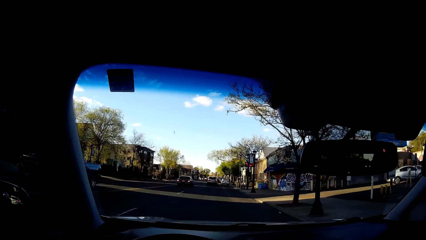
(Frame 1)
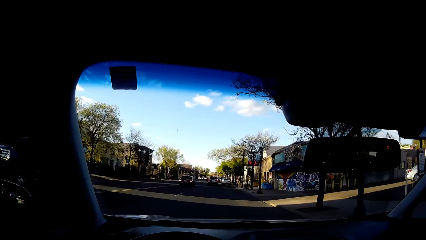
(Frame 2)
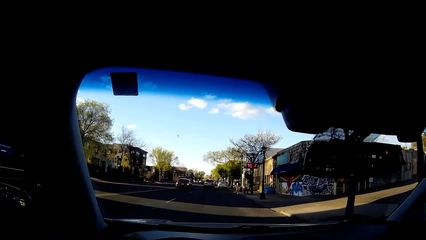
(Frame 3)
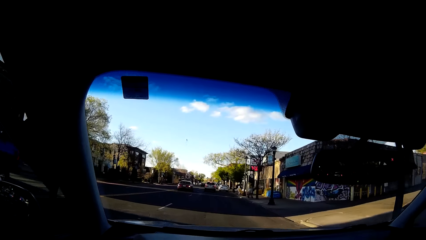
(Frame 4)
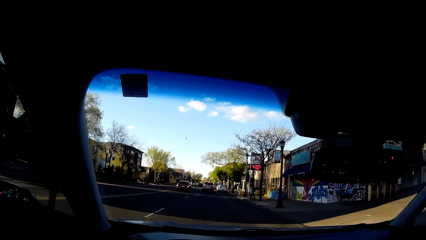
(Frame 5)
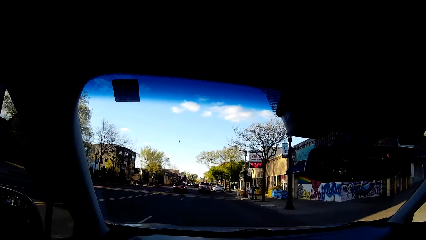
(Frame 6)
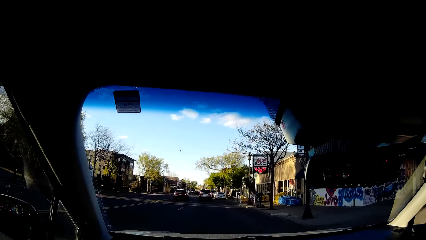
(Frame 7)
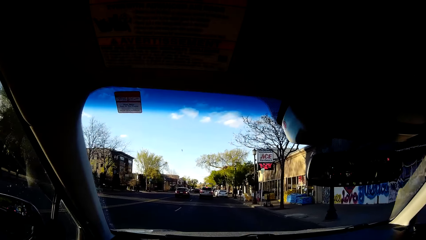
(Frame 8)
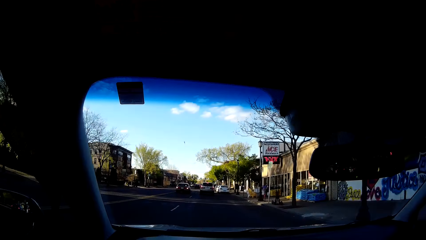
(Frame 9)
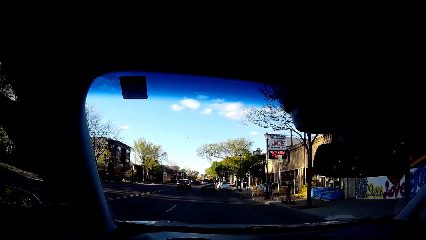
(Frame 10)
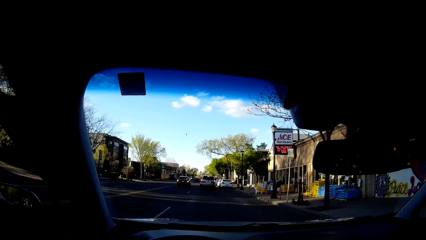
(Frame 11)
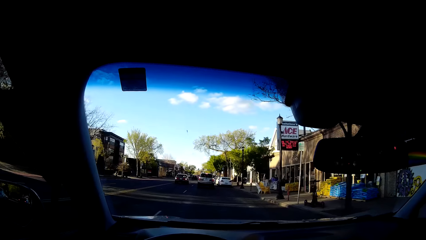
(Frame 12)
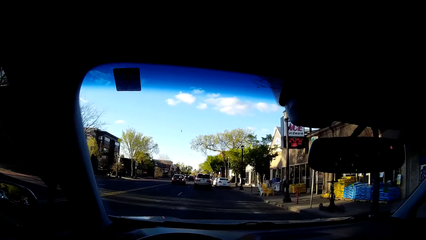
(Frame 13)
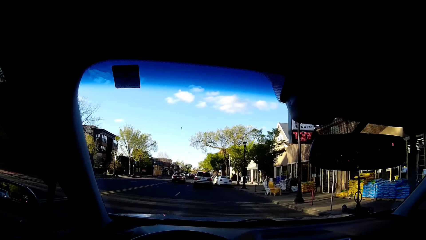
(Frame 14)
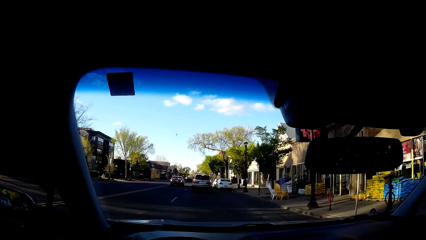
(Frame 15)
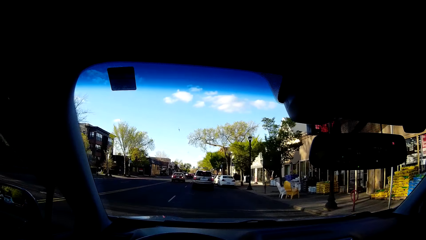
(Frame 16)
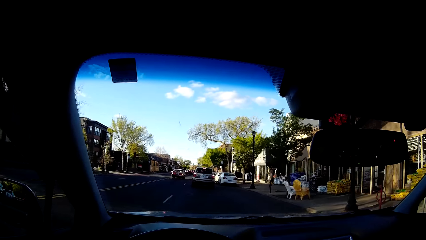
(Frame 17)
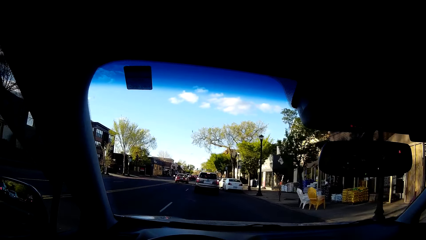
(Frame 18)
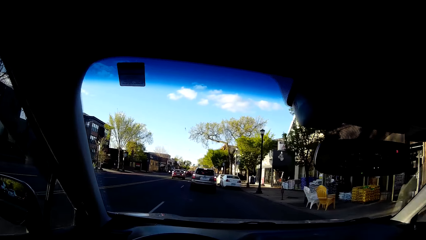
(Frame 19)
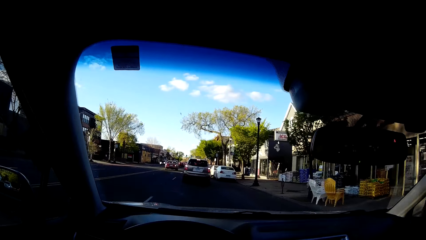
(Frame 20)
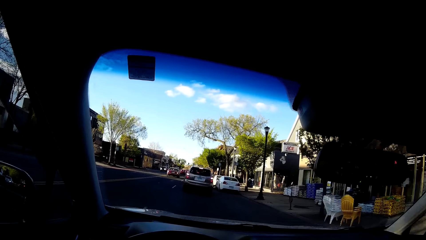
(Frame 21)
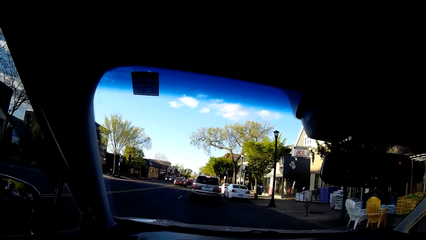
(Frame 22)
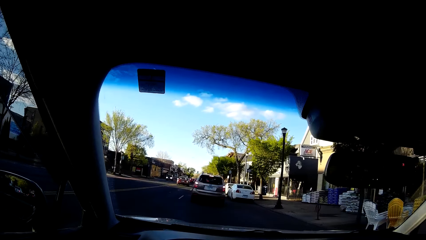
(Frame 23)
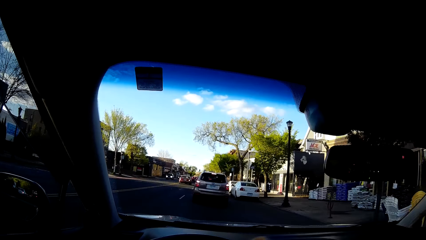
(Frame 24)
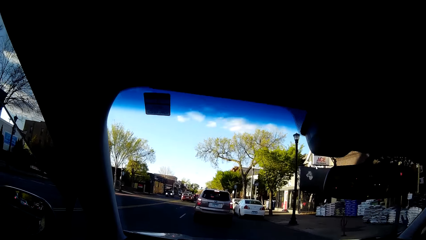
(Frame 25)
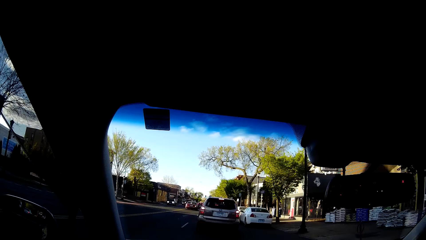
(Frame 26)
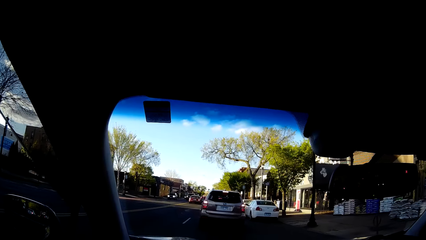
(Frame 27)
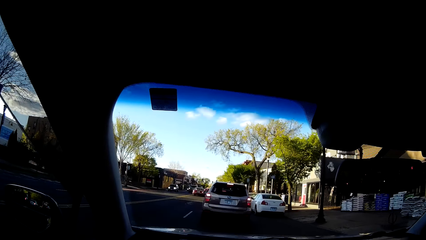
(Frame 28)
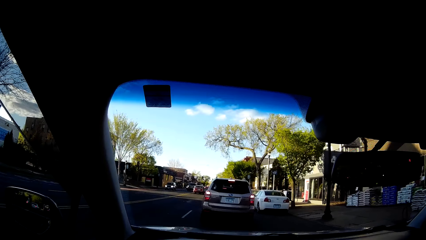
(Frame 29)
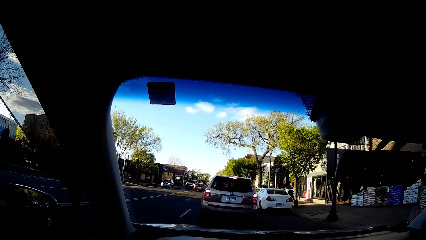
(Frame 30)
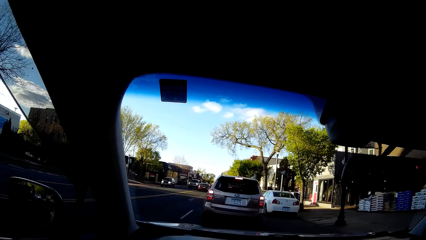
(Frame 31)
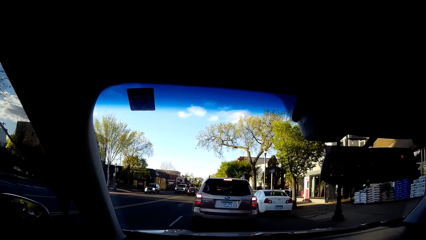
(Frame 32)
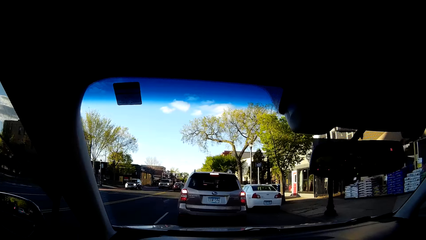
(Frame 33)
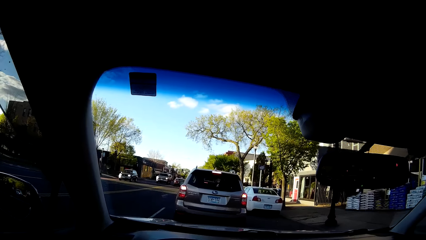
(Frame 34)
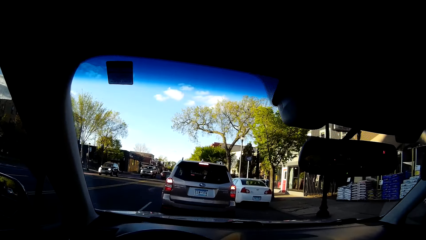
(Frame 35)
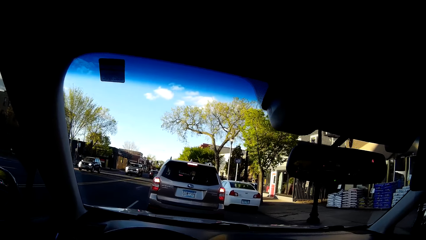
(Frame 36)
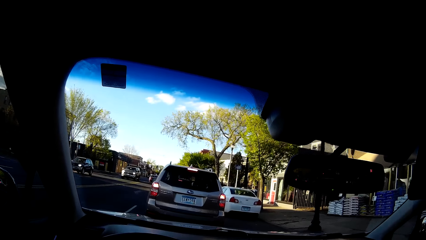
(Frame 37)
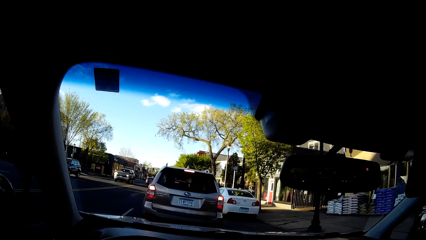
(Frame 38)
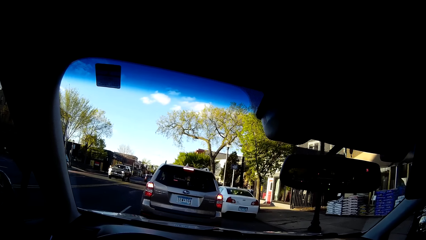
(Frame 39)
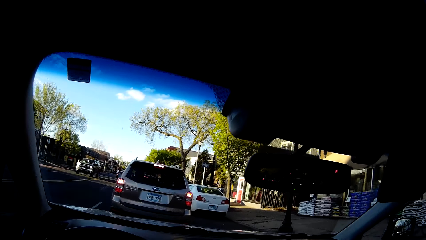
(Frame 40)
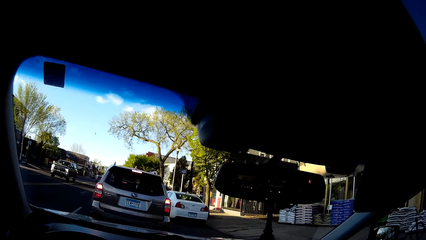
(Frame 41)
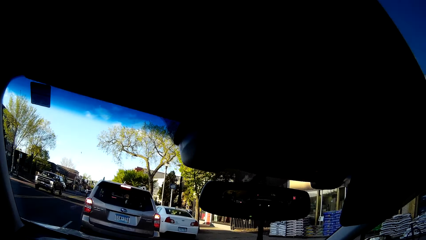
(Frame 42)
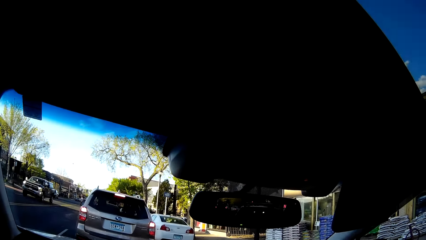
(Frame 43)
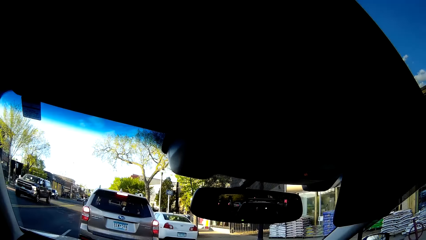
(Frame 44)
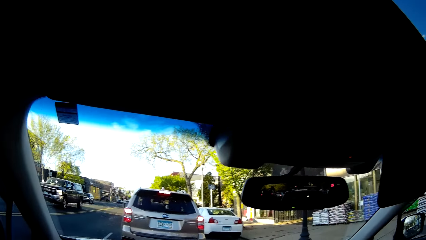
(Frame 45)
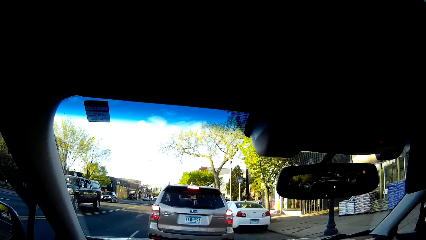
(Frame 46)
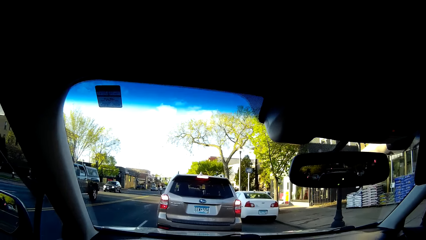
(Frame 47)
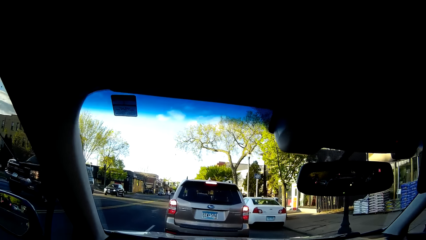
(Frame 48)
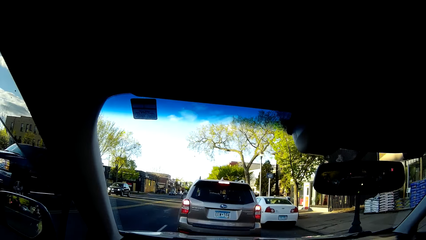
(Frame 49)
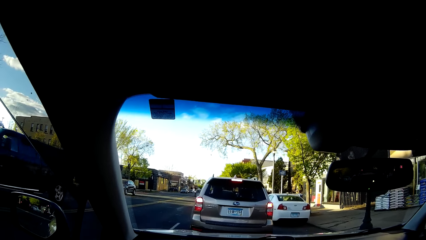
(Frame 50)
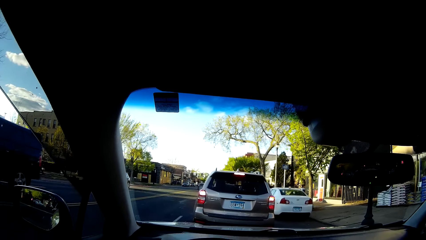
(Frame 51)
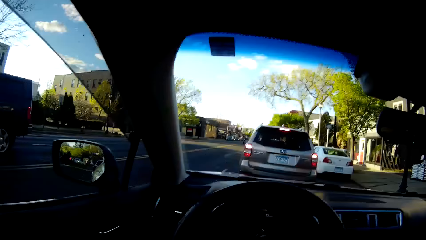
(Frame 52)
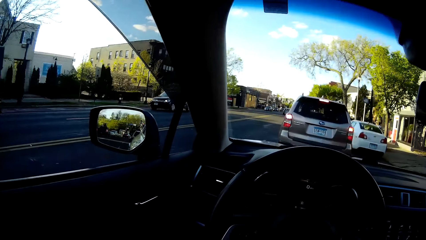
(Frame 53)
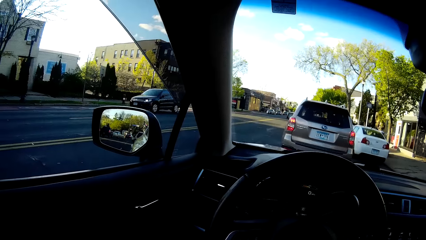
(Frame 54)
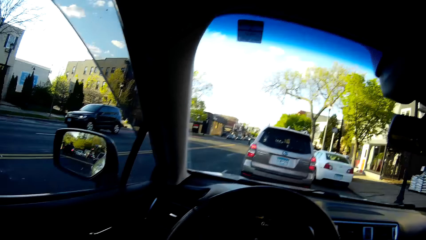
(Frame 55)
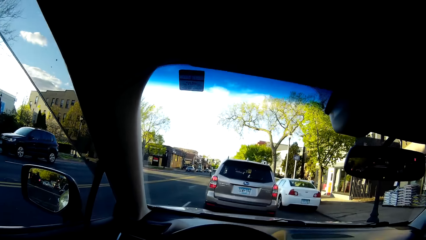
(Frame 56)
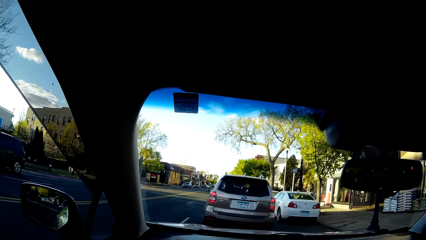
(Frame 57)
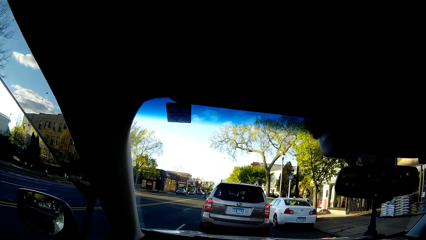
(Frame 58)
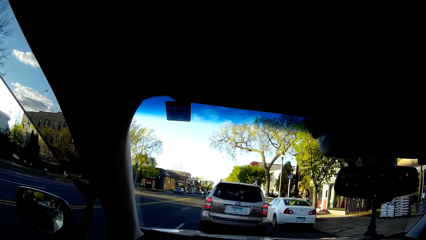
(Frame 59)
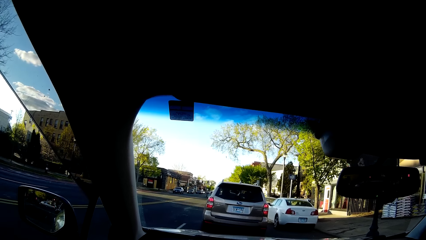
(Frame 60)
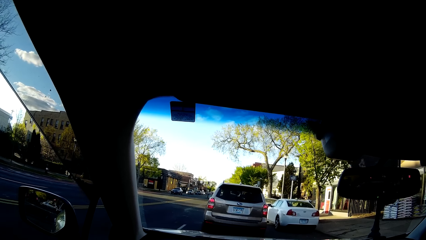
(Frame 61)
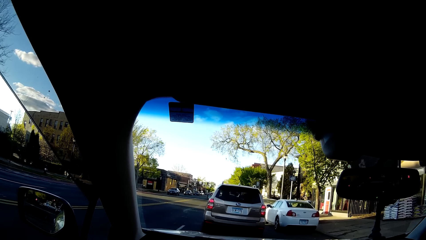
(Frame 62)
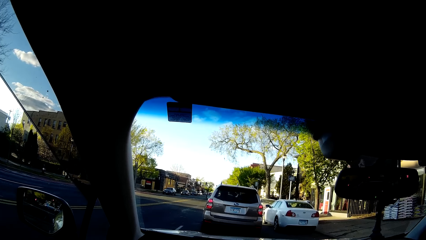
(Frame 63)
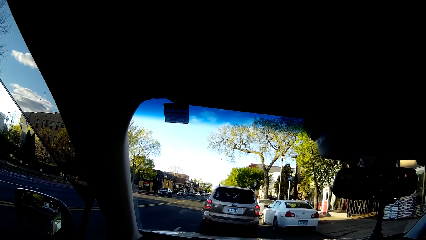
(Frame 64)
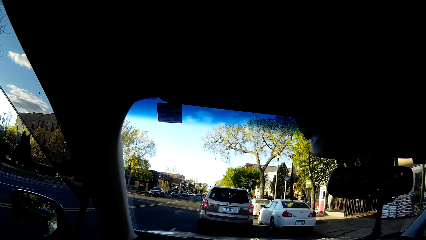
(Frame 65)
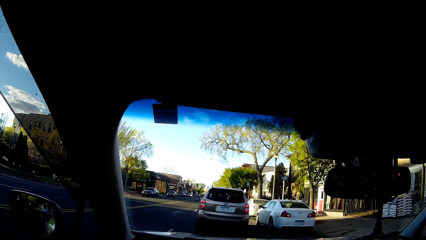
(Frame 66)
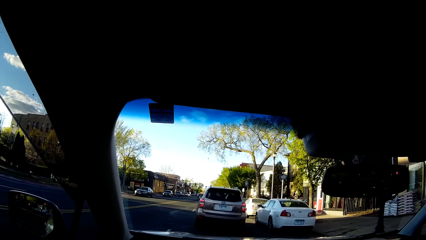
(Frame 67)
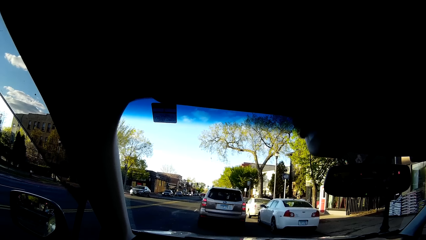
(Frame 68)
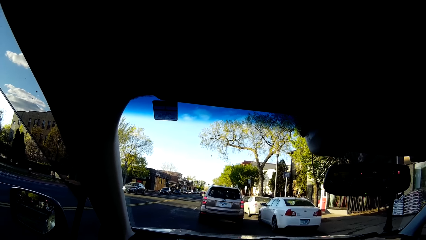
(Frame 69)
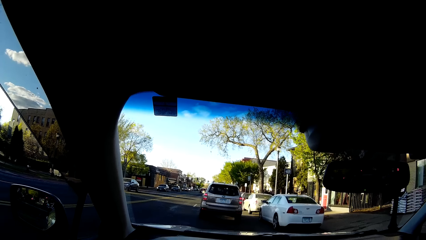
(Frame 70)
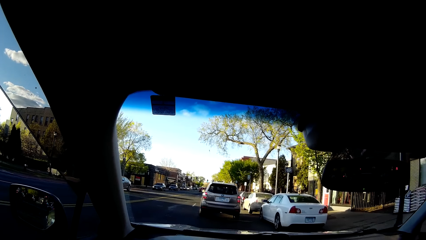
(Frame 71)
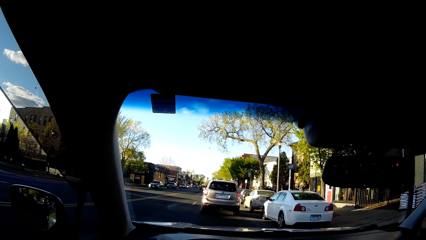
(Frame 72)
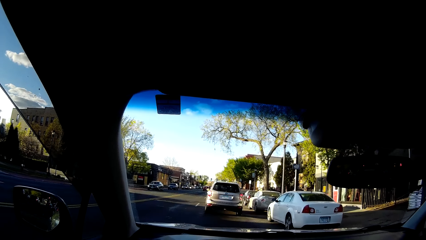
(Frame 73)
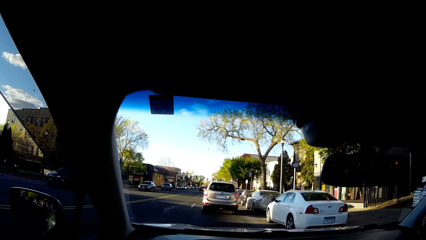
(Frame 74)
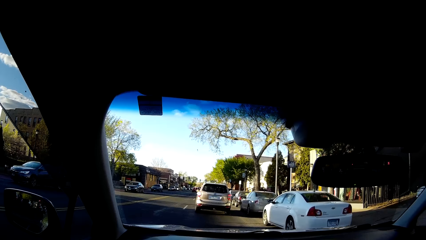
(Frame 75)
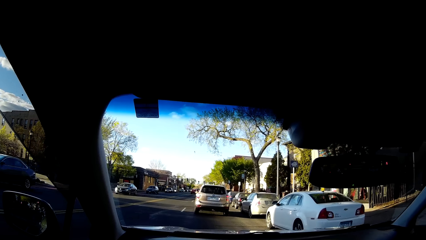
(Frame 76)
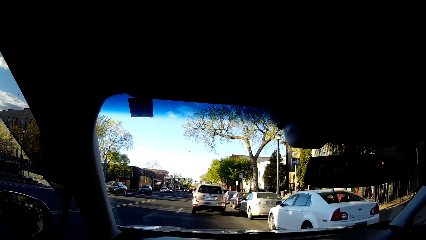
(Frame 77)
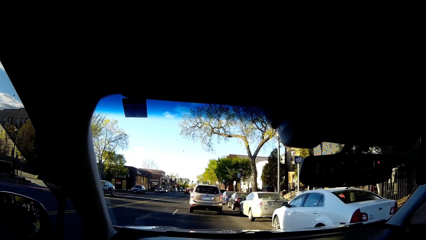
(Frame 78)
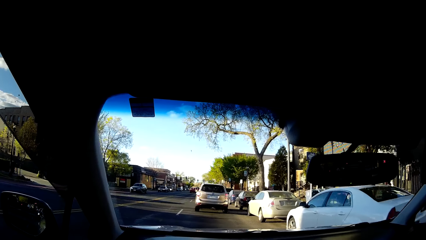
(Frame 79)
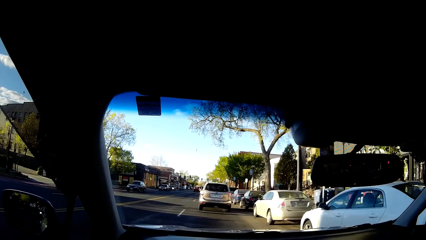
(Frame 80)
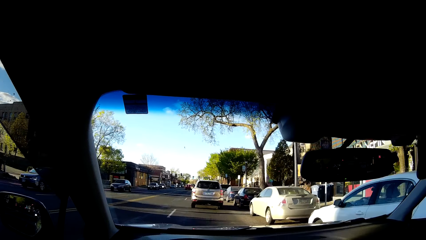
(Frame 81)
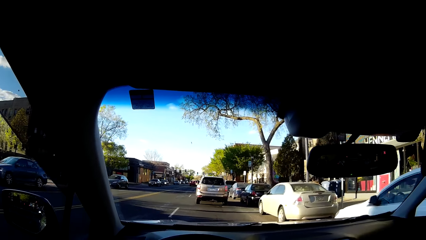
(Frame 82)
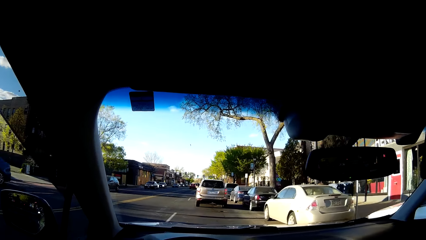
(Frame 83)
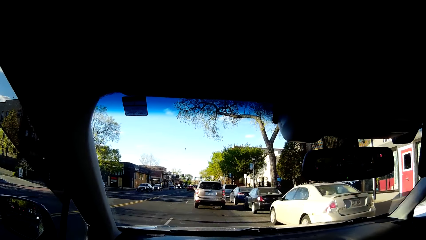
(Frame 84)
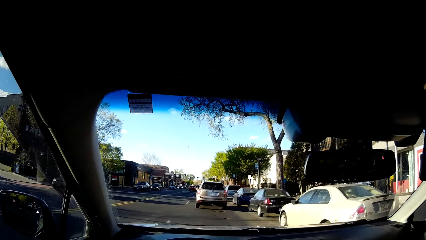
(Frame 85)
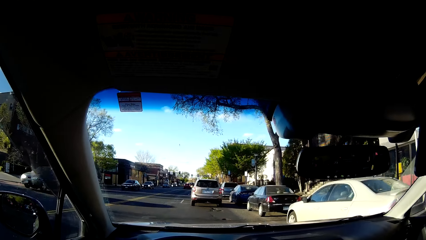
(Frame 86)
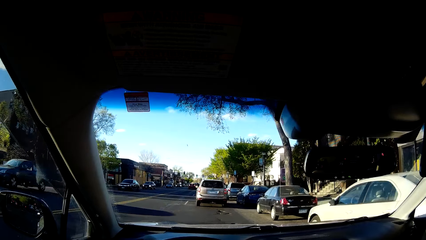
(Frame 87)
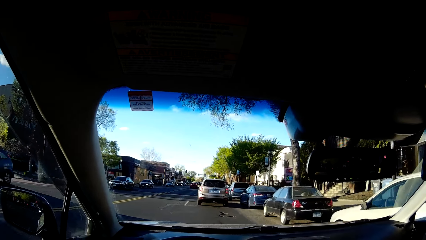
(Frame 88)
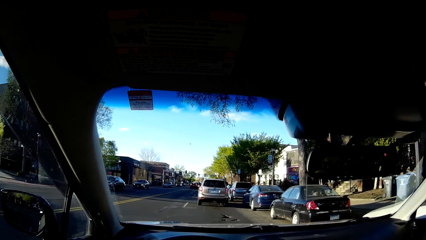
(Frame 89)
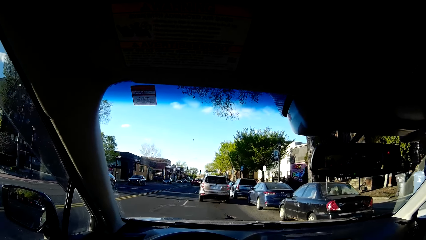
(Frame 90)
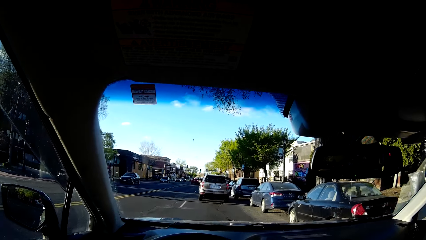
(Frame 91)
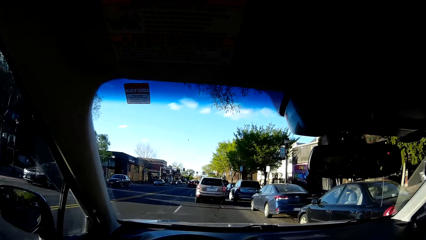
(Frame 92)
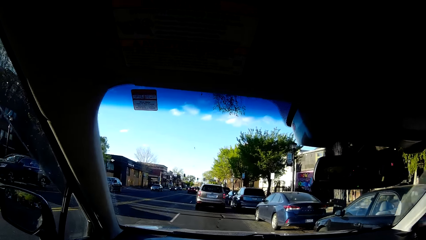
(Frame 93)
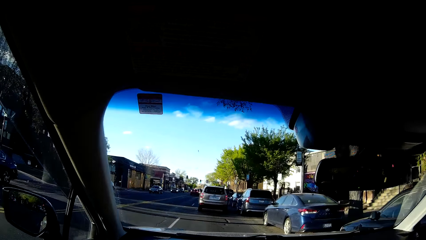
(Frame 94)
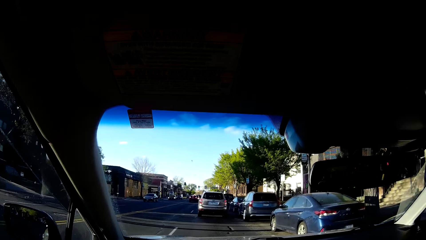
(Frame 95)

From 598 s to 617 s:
The camera wearer slows down. They stop the car behind a silver car on the road. They slow down again. They look around. They drive the car on the road behind the silver car. They drive past many cars parked on the road.
